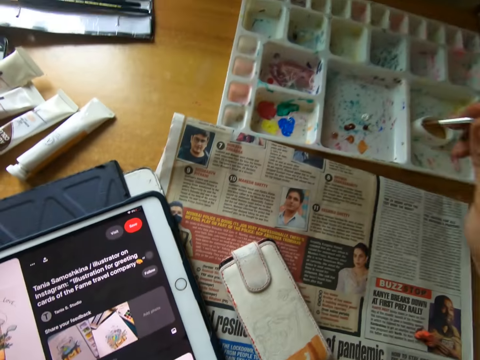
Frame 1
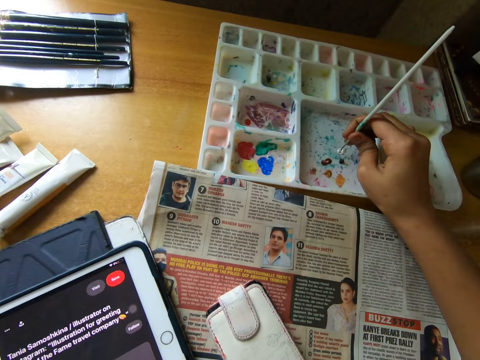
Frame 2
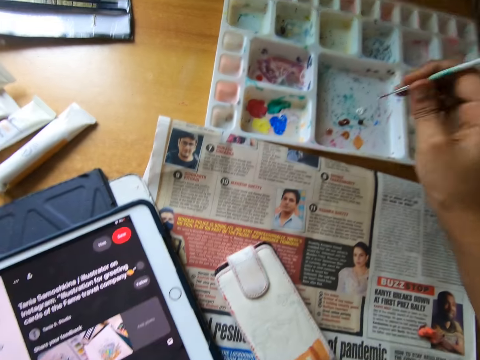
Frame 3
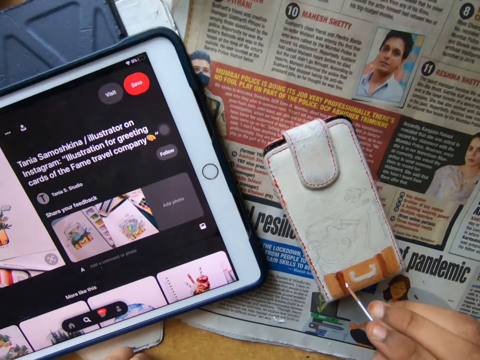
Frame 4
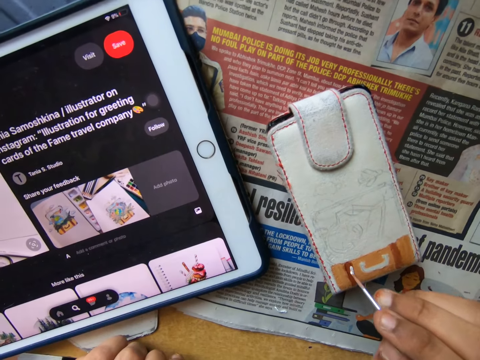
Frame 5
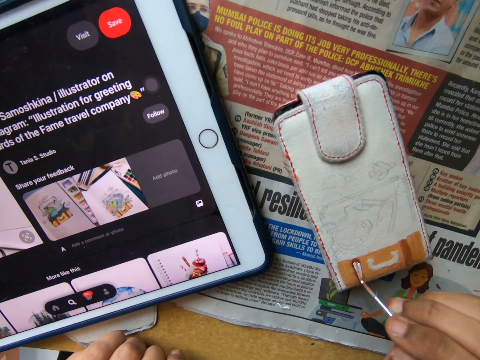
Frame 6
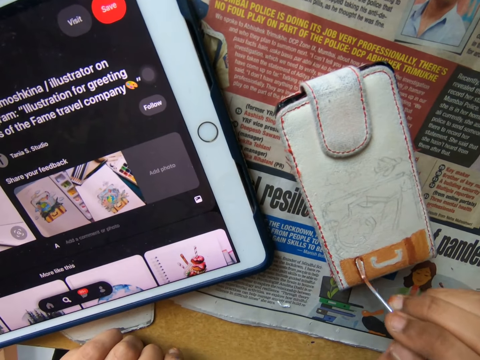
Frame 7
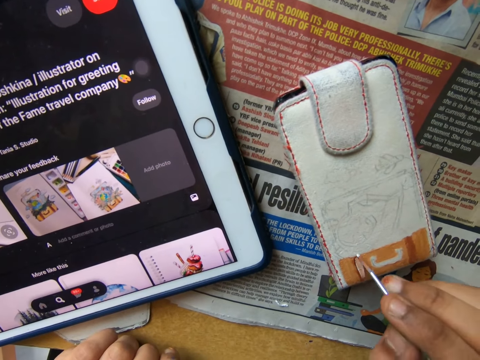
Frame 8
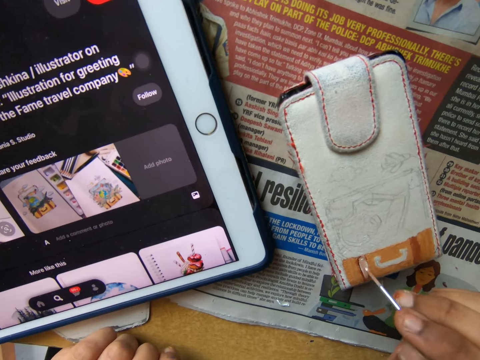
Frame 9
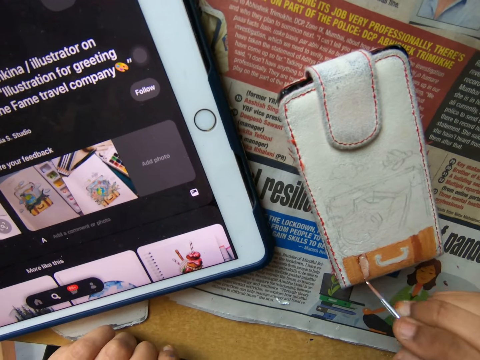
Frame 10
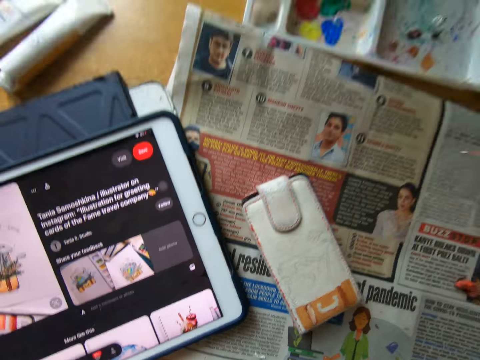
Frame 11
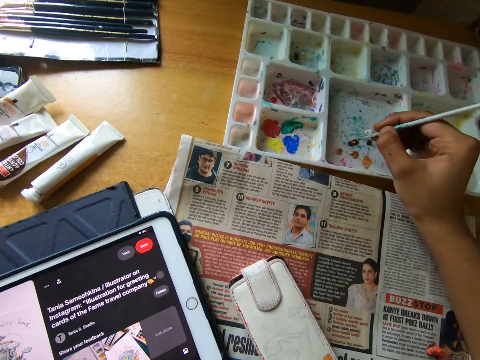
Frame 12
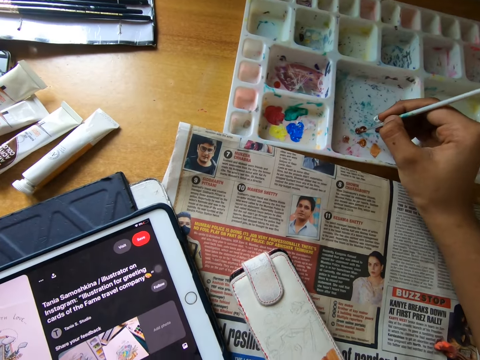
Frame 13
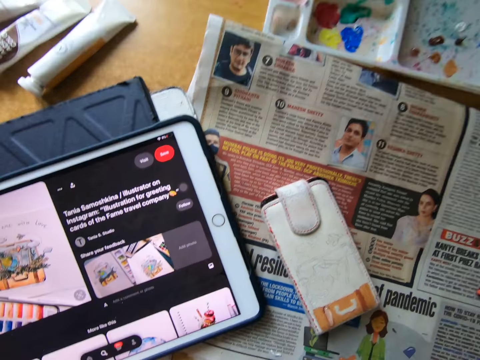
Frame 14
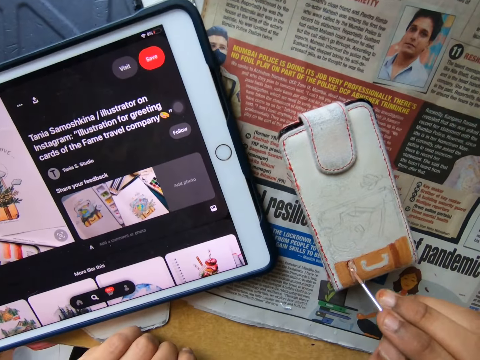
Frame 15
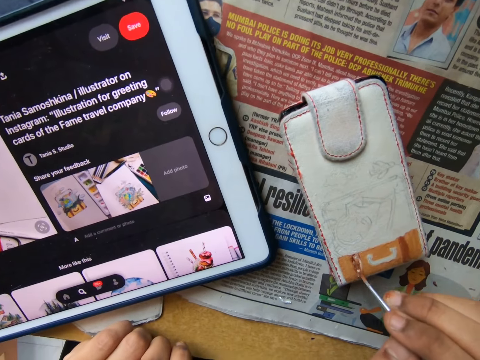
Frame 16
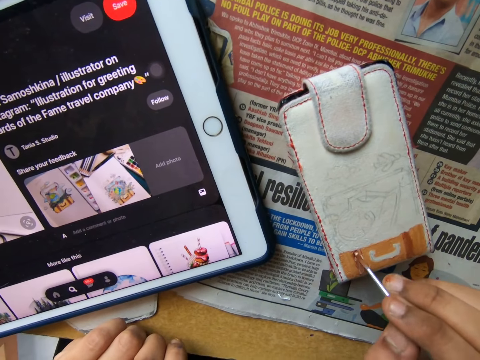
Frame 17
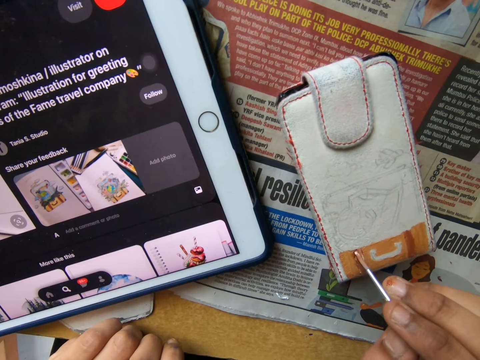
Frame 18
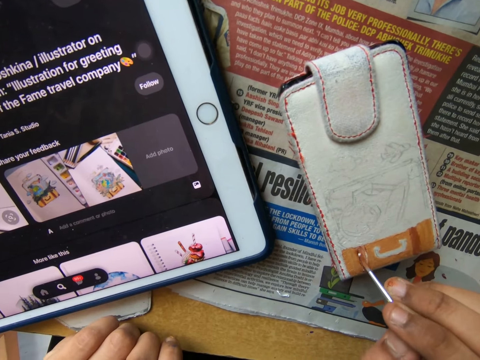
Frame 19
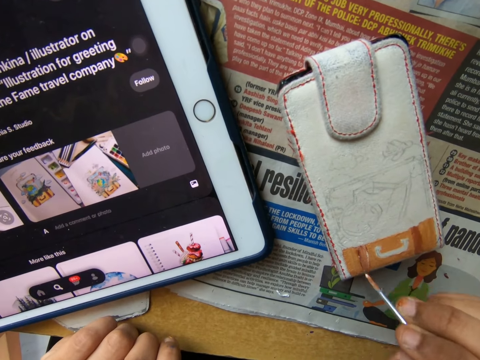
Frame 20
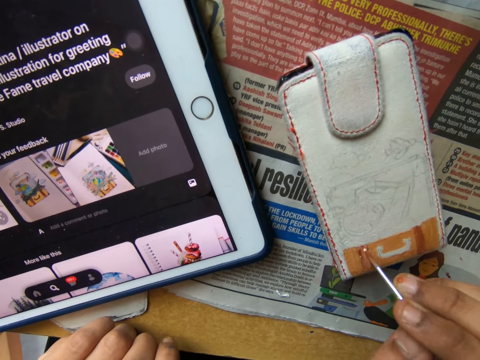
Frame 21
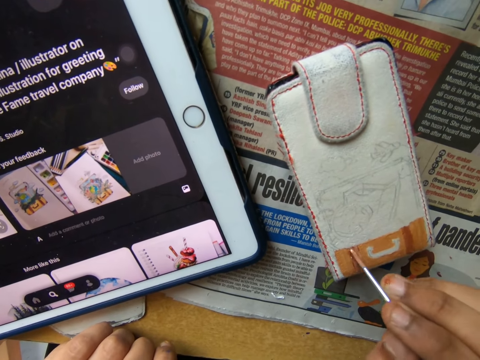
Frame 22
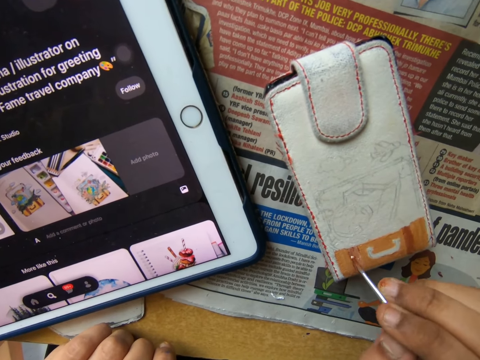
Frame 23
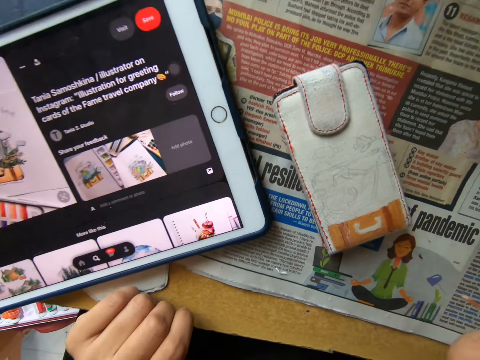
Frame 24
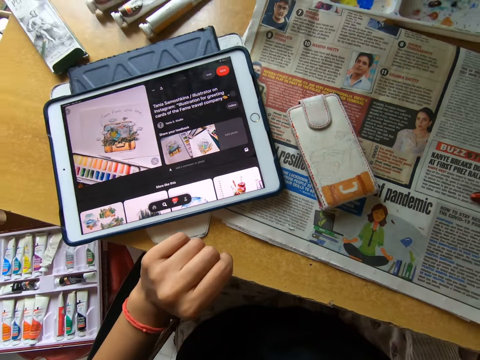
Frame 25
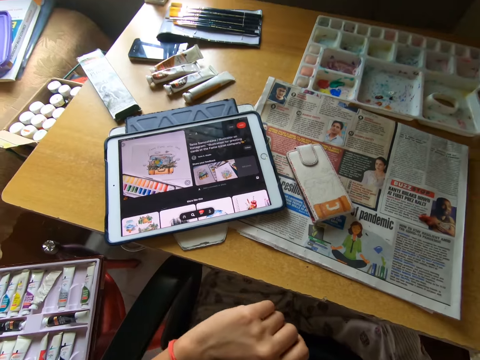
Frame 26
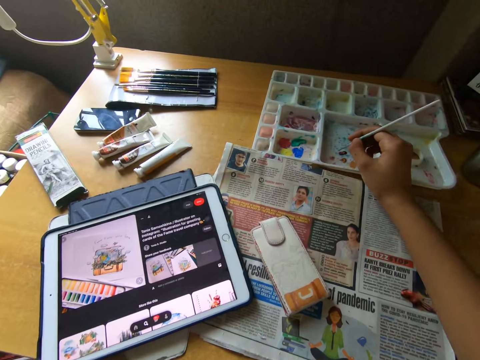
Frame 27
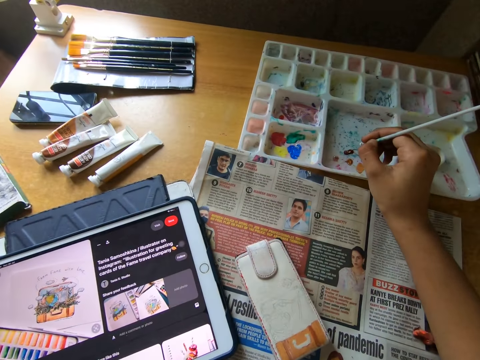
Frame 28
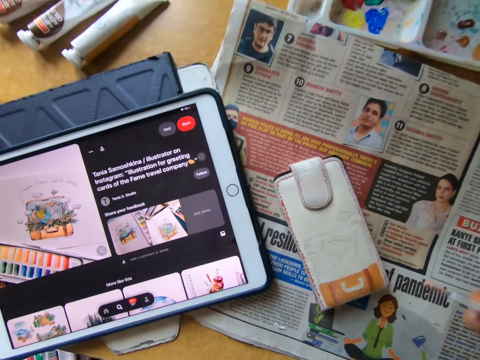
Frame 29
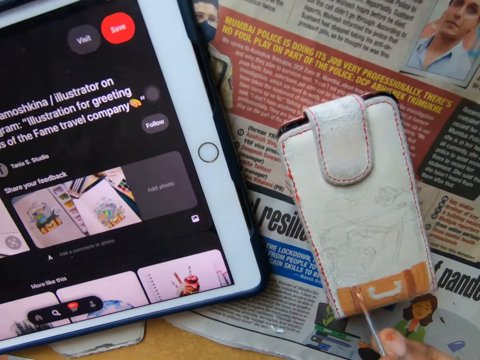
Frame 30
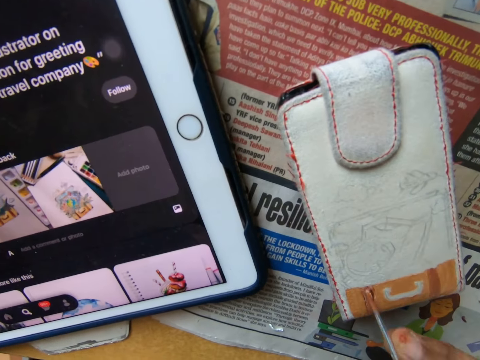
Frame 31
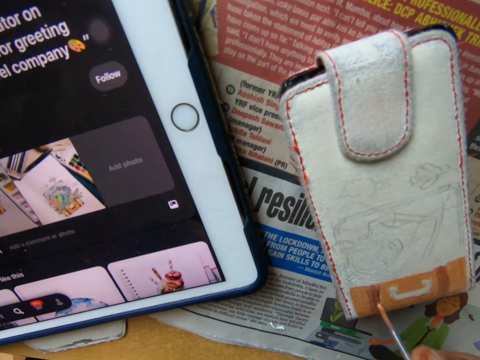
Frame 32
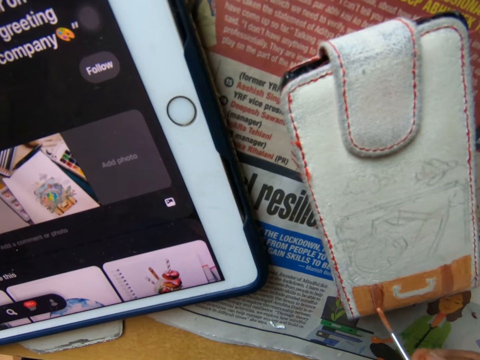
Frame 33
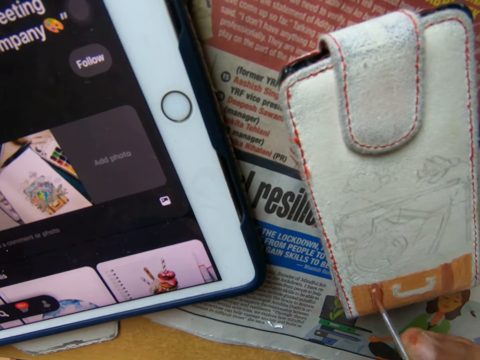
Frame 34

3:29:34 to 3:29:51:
The camera wearer pulls the brush off the wallet or phone pouch. He scoops the paint from the palette on the table with the paintbrush in his right hand. He paints the phone pouch on the table using the paintbrush in his right hand. He pulls the brush off the wallet. He scoops the paint from the palette on the table with the paintbrush in his right hand. He paints the phone pouch on the table using the paintbrush in his right hand. He pulls the brush off the wallet. He scoops the paint from the palette on the table with the paintbrush in his right hand. He paints the phone pouch on the table using the paintbrush in his right hand.

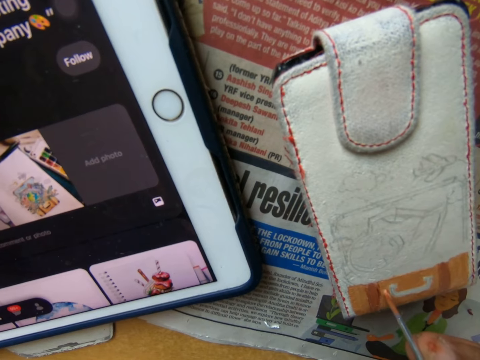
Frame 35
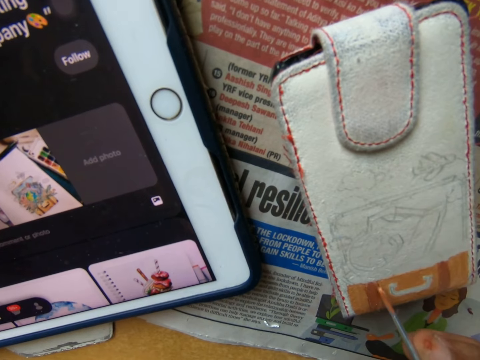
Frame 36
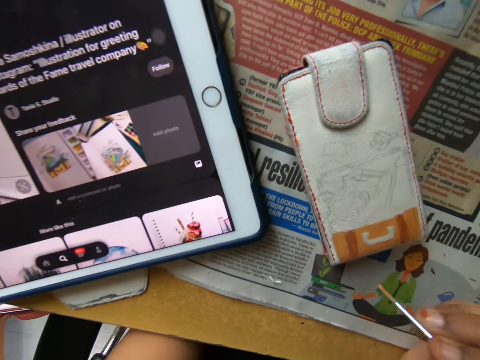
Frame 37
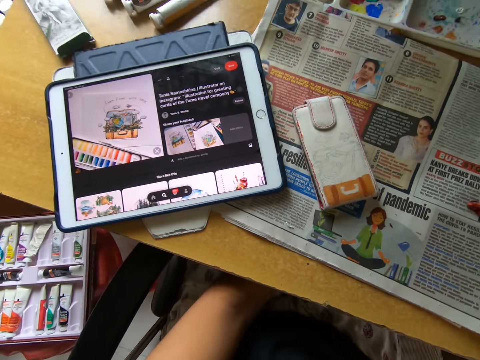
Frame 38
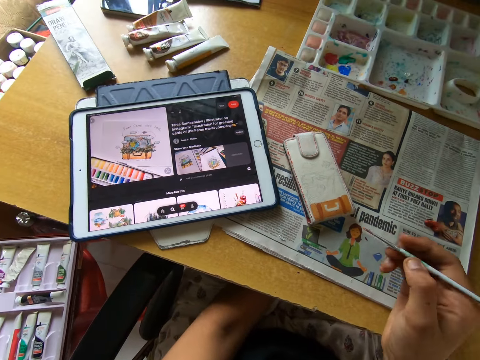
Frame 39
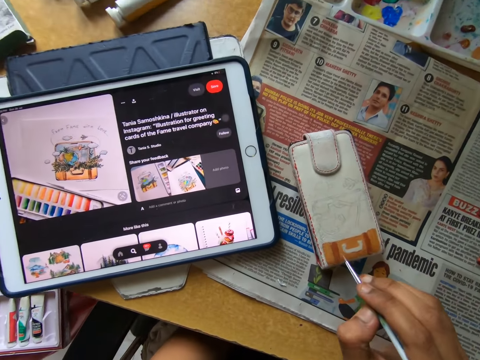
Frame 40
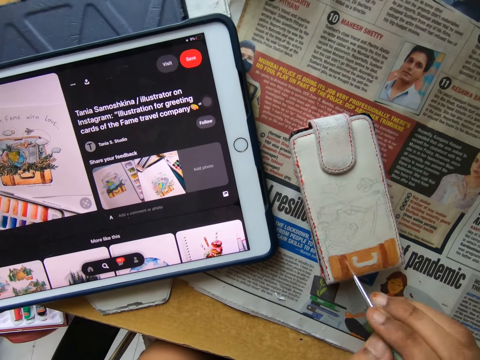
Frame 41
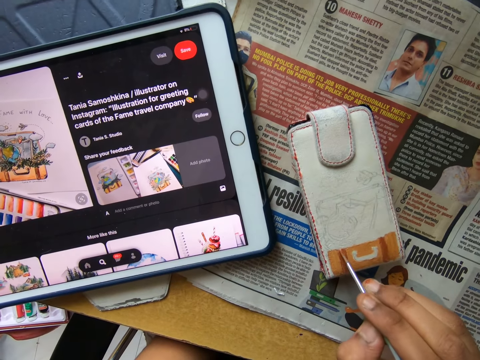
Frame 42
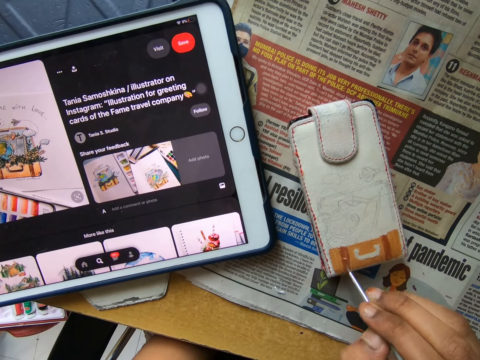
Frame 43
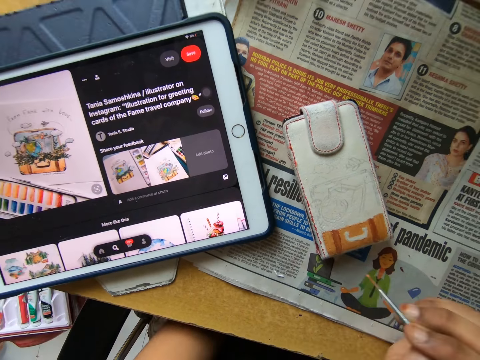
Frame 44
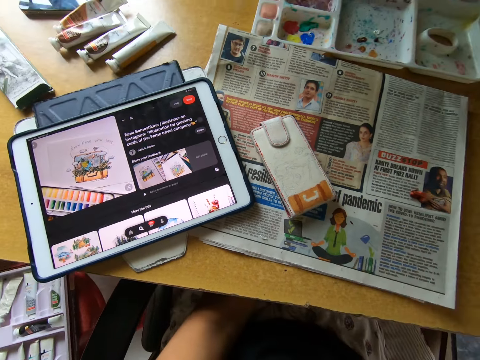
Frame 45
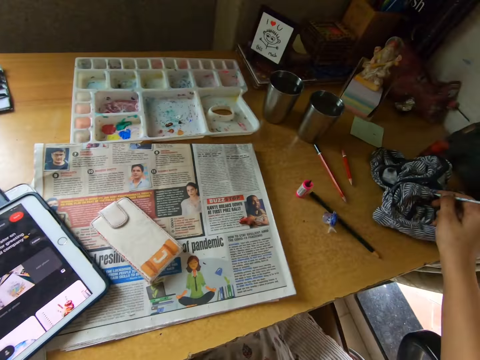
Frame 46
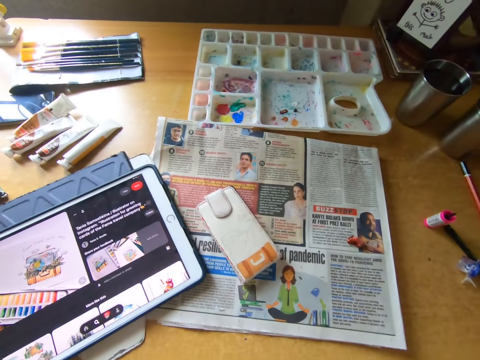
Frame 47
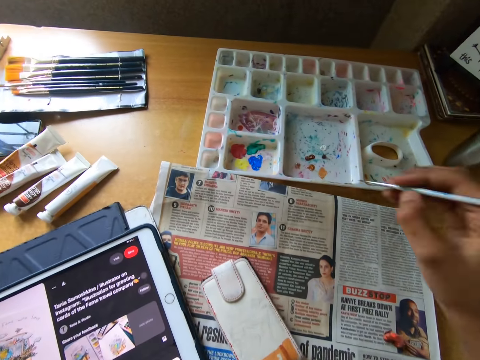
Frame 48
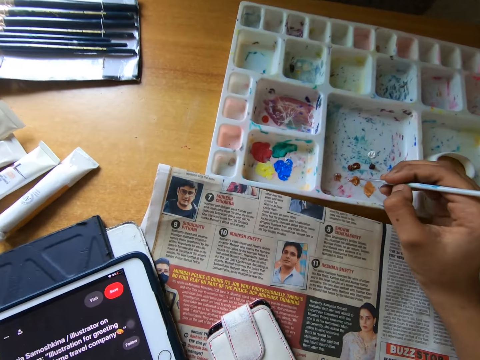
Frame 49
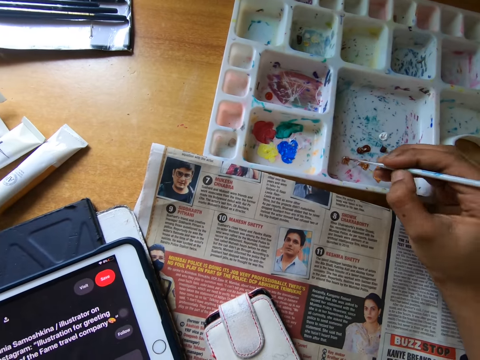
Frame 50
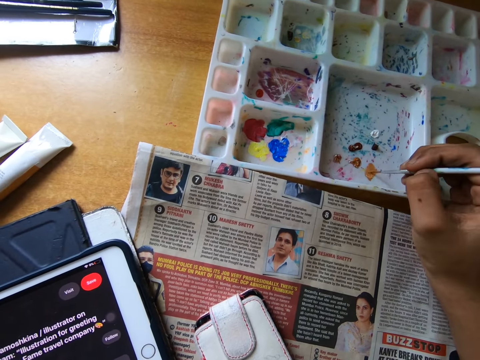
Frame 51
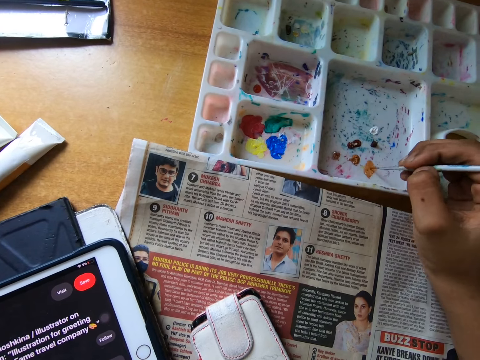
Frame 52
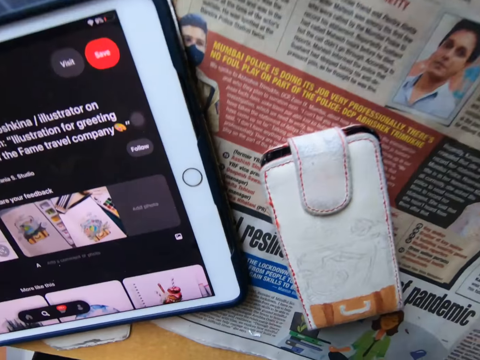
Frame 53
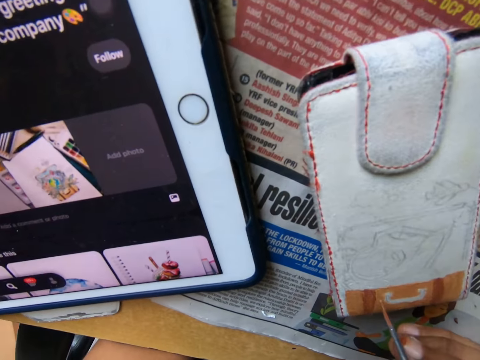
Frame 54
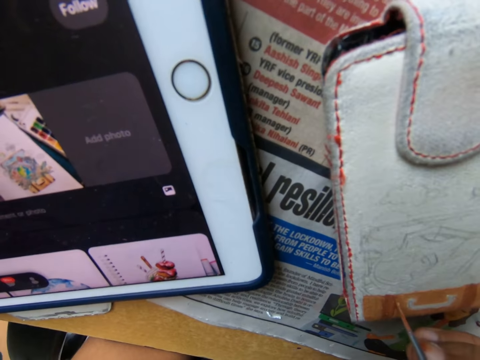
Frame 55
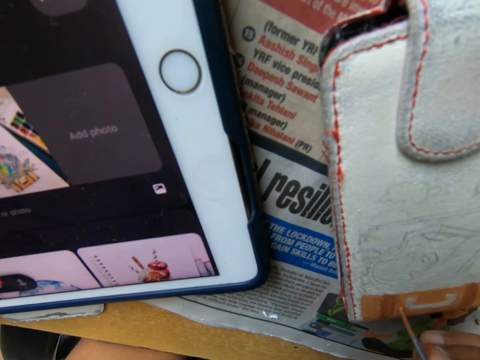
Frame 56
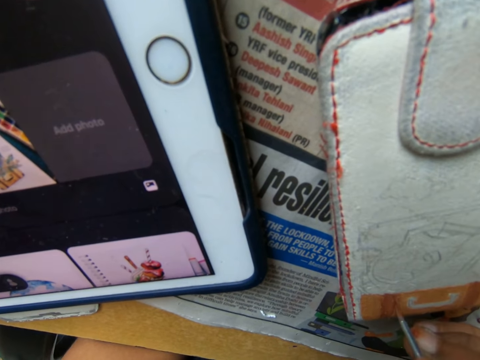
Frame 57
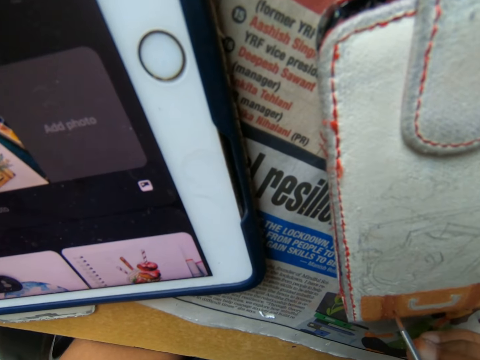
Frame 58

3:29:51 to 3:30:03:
The camera wearer pulls the brush off the wallet or phone pouch and paints the wallet with the brush. He cleans the paintbrush in his right hand on a piece of clothing on the table. He scoops the paint from the palette on the table with the paintbrush in his right hand. He mixes the paint together on the palette on the table with the paintbrush in his right hand. He paints the phone pouch on the table using the paintbrush in his right hand.
